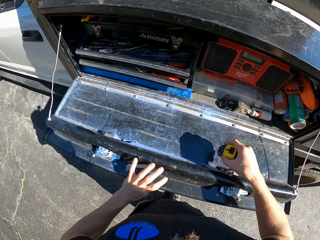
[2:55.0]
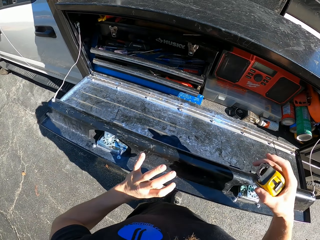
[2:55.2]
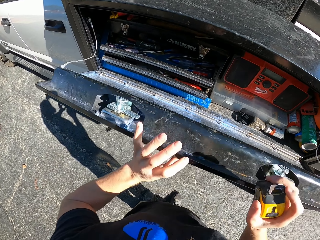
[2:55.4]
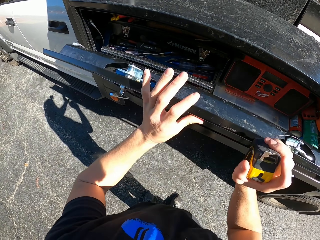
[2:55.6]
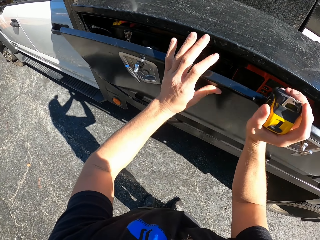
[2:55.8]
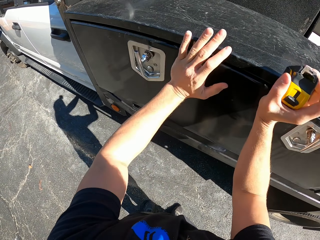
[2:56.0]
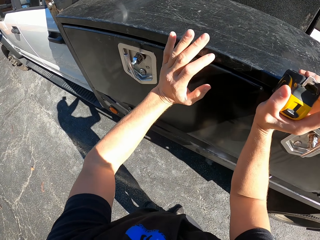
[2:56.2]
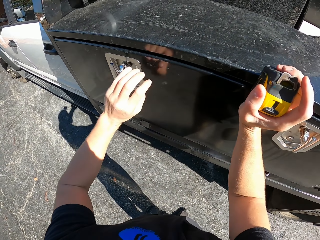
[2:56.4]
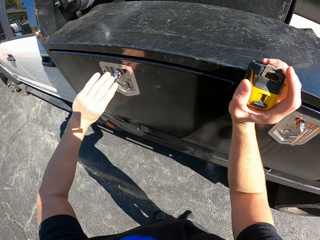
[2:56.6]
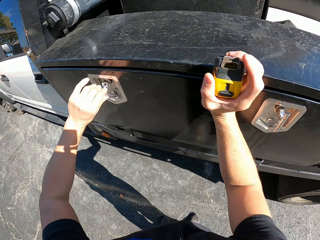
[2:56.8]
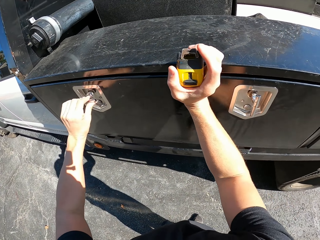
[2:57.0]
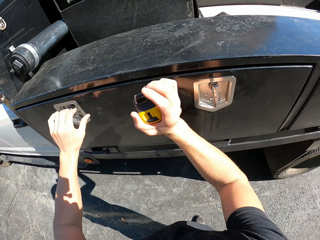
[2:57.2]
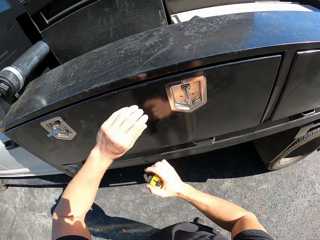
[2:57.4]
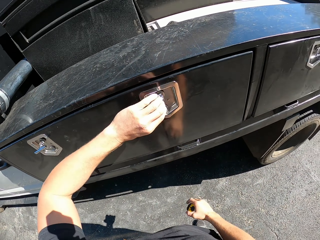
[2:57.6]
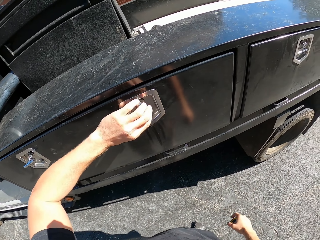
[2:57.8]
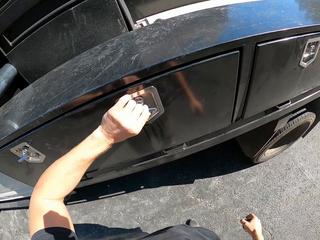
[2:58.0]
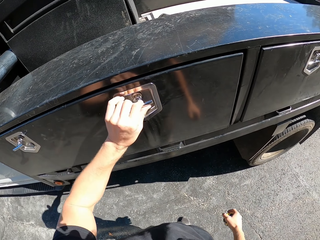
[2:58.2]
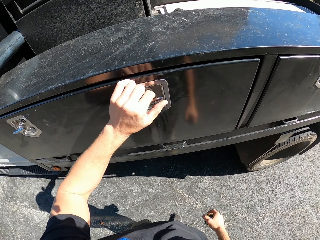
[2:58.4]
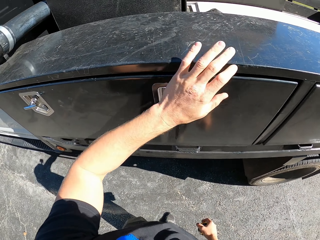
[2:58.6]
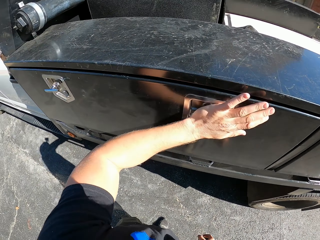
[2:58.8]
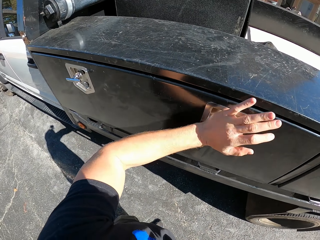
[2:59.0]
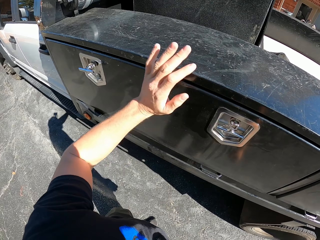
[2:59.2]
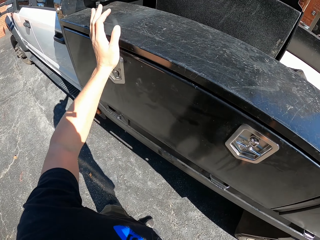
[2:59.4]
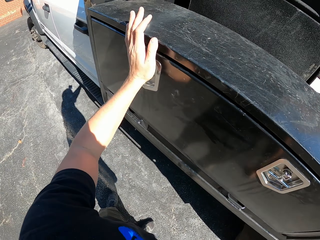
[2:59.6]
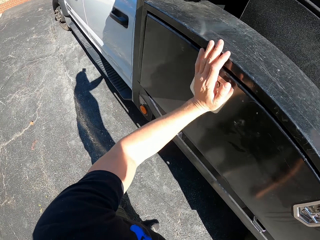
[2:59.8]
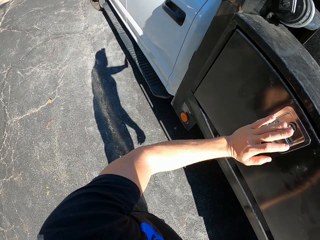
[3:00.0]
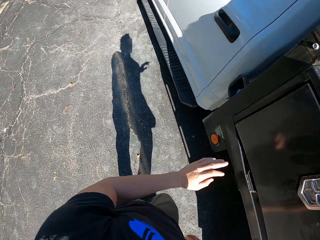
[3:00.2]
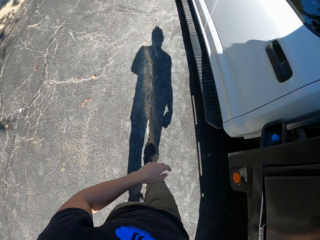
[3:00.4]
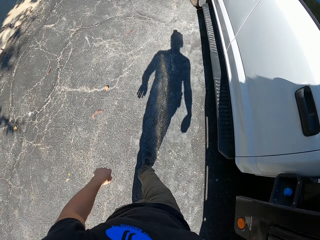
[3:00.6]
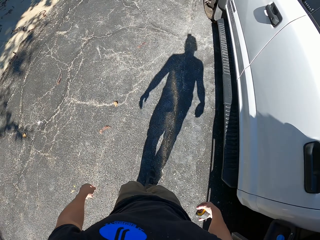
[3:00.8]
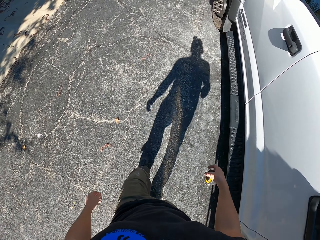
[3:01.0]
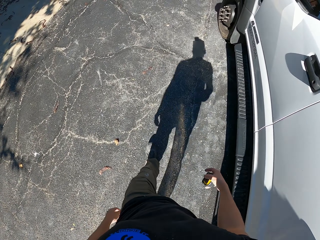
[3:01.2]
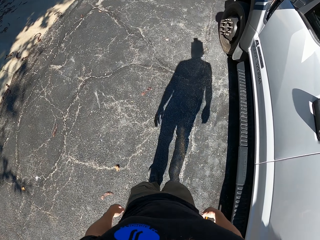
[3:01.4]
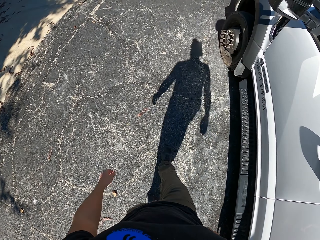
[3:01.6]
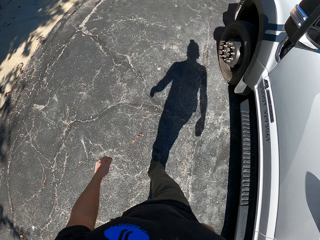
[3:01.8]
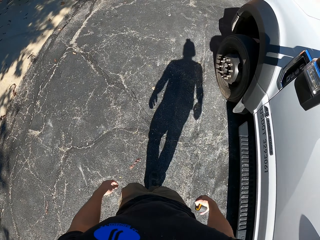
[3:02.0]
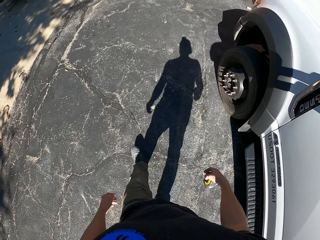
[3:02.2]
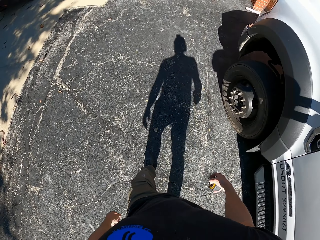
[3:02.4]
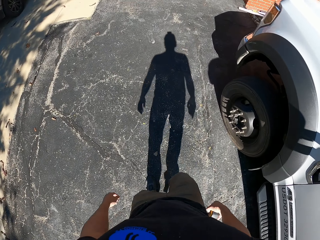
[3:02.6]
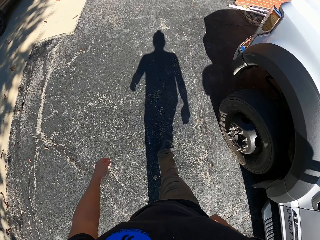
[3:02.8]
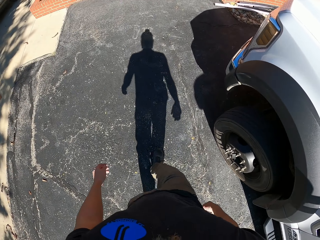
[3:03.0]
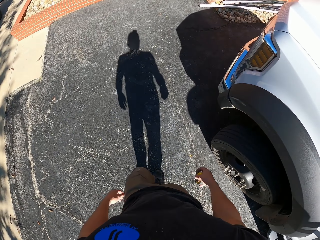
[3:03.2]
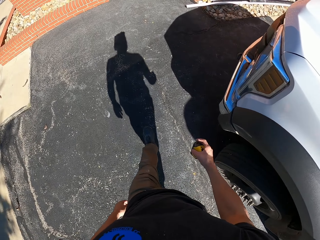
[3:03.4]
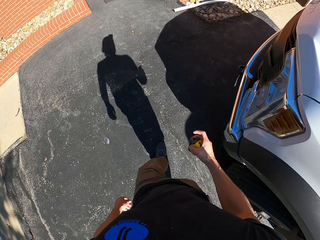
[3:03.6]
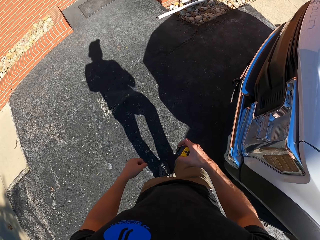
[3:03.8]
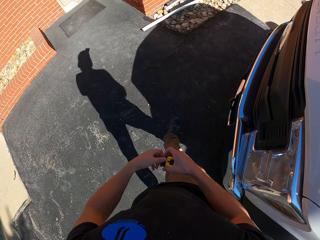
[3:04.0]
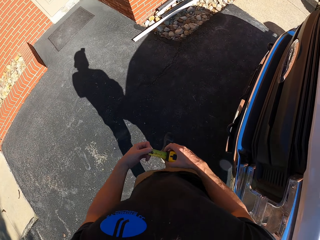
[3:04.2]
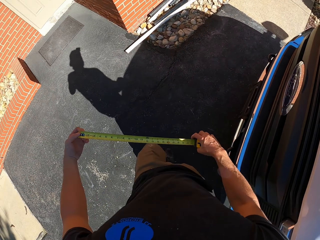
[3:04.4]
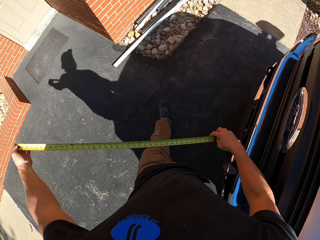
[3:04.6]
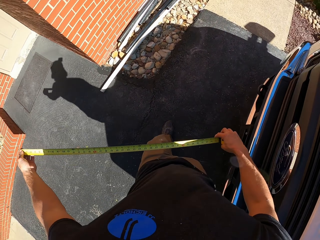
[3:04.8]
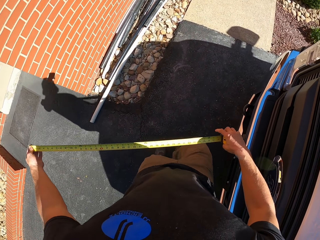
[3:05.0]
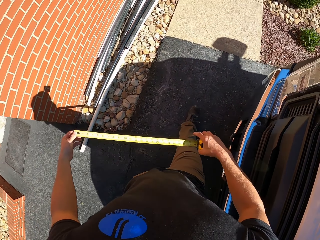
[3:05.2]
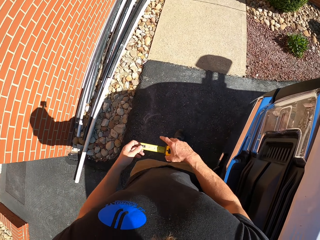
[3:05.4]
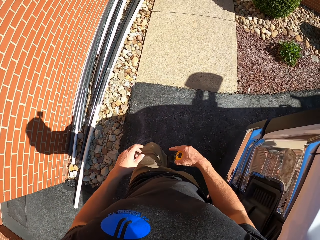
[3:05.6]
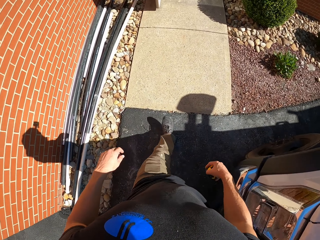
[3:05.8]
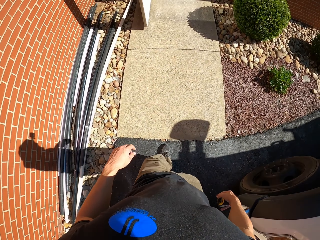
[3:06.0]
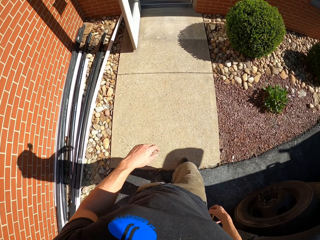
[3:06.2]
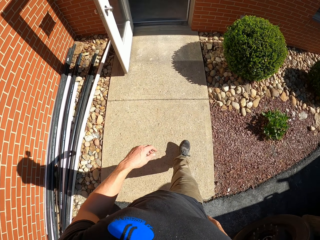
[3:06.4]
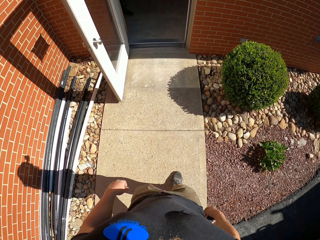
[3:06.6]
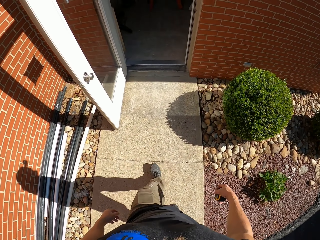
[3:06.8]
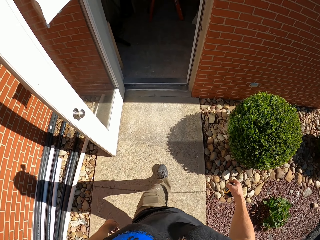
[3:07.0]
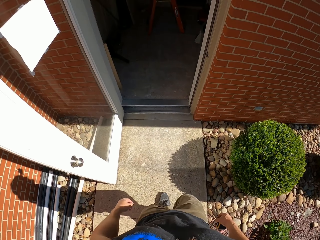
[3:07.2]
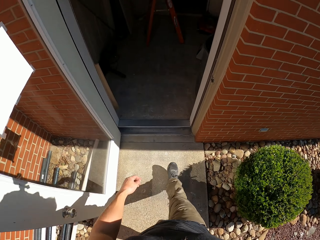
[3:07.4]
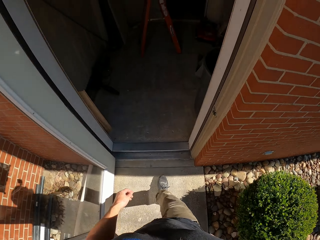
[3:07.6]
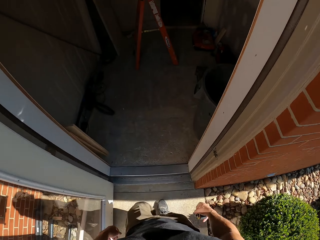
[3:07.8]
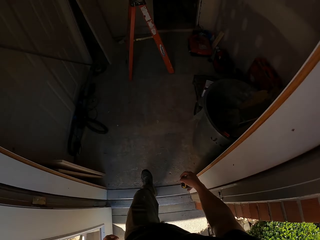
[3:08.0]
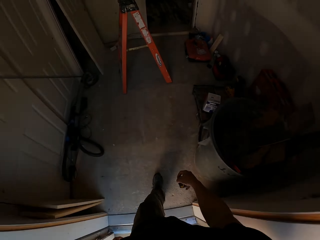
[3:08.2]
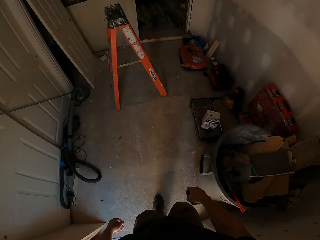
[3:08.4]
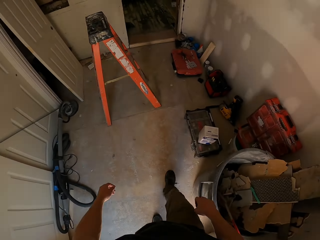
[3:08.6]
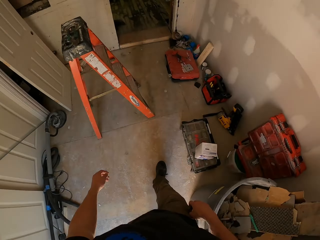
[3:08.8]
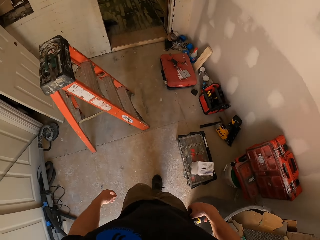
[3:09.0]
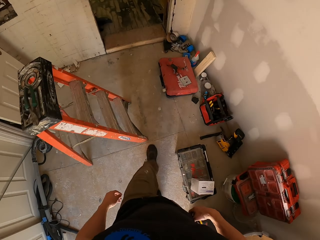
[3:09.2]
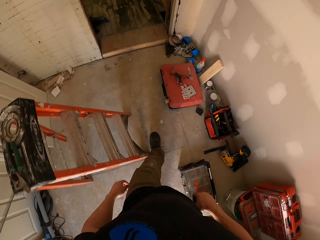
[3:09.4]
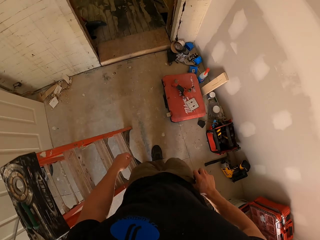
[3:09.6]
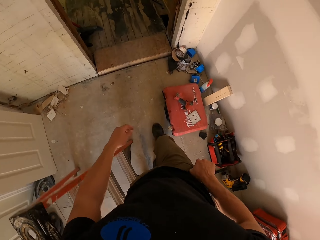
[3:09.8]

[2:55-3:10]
The camera wearer picks up the tape measure. They close the truck tool box or boot. They lock the boot. They walk along the path. They pull out the tape measure. They walk inside the room.

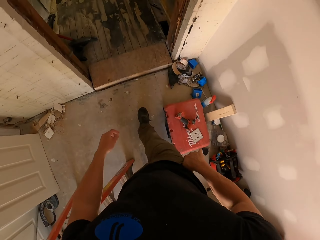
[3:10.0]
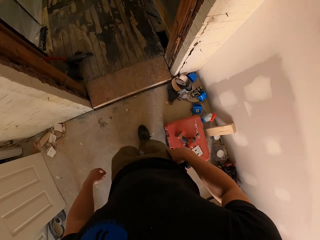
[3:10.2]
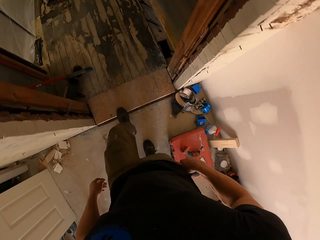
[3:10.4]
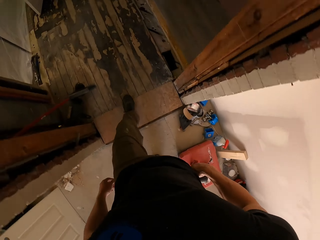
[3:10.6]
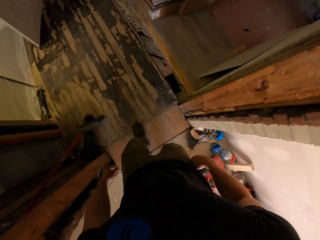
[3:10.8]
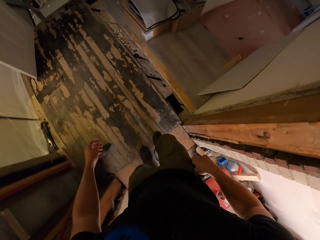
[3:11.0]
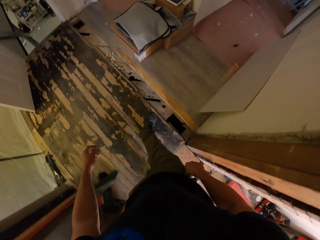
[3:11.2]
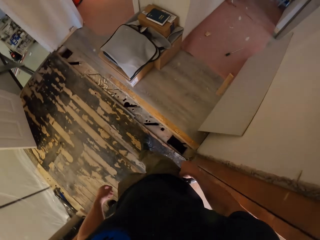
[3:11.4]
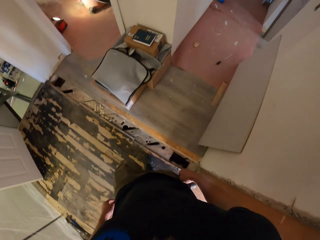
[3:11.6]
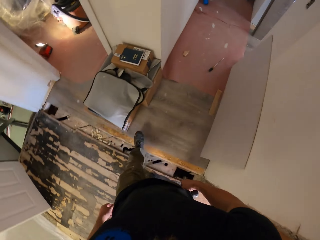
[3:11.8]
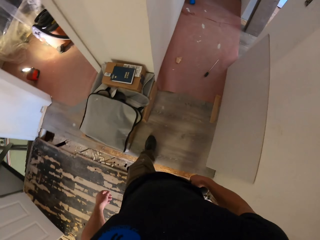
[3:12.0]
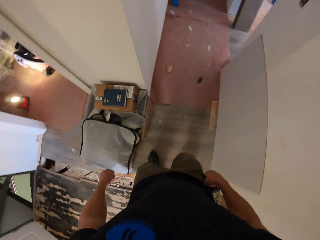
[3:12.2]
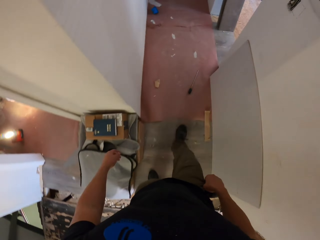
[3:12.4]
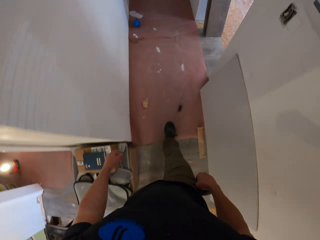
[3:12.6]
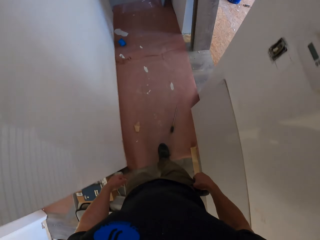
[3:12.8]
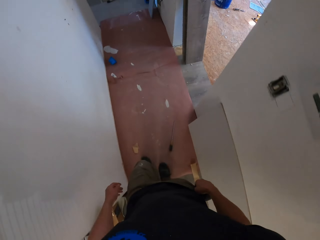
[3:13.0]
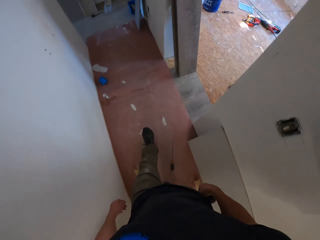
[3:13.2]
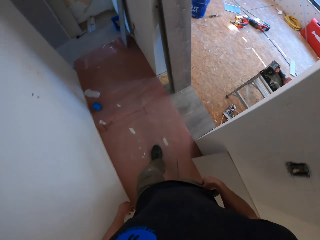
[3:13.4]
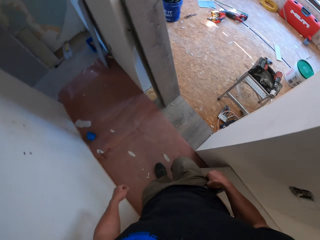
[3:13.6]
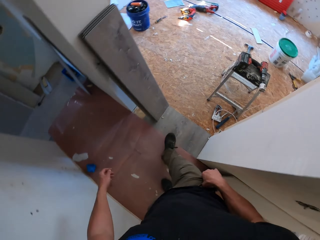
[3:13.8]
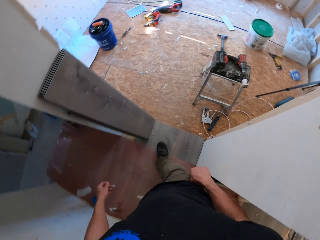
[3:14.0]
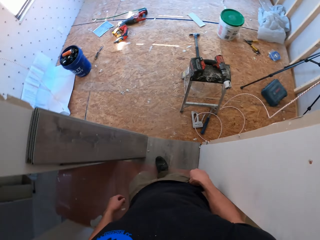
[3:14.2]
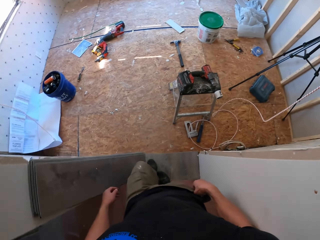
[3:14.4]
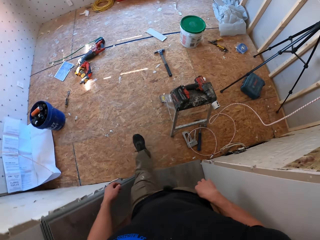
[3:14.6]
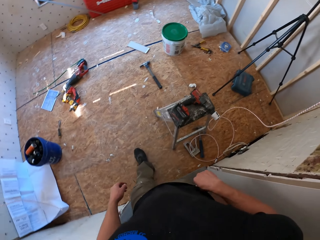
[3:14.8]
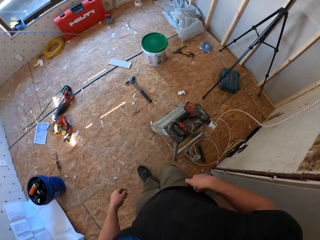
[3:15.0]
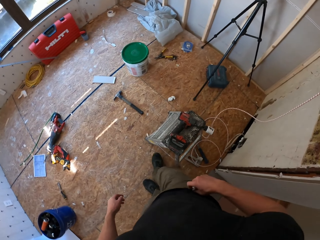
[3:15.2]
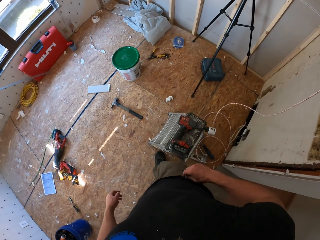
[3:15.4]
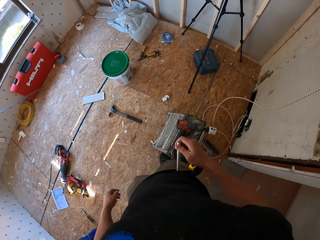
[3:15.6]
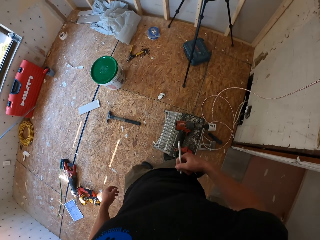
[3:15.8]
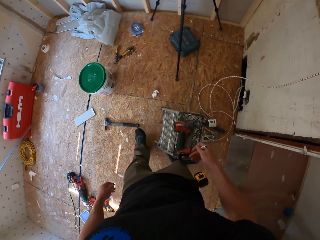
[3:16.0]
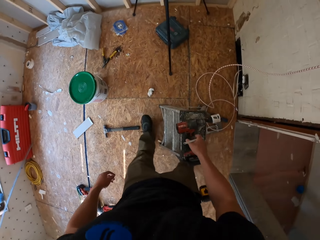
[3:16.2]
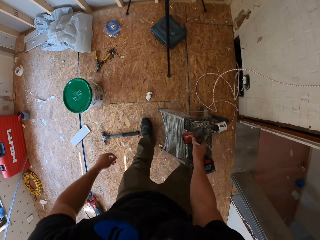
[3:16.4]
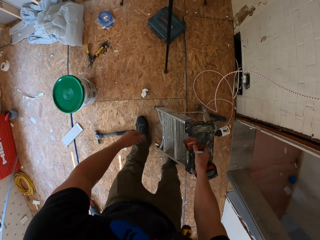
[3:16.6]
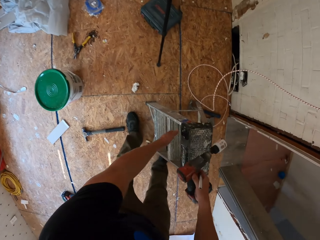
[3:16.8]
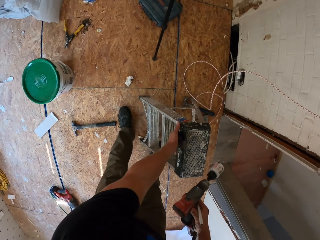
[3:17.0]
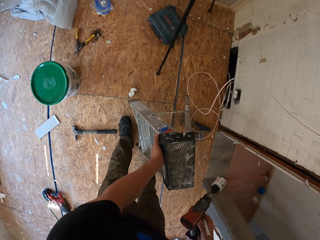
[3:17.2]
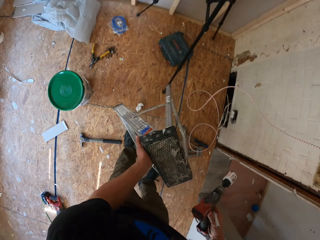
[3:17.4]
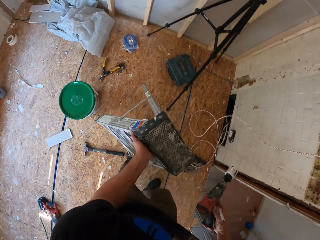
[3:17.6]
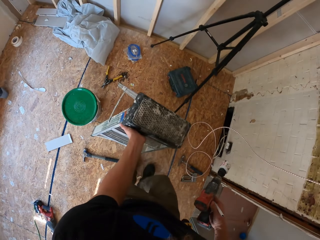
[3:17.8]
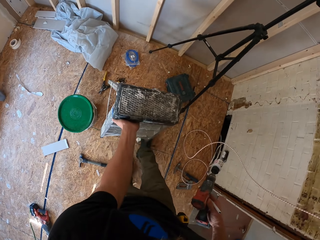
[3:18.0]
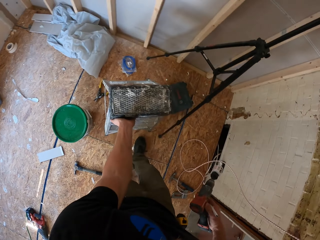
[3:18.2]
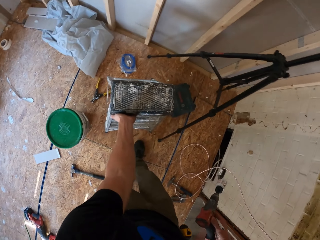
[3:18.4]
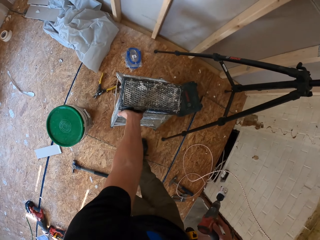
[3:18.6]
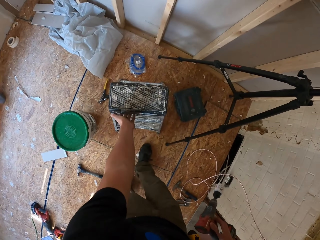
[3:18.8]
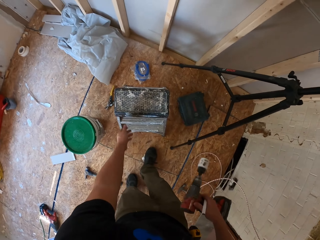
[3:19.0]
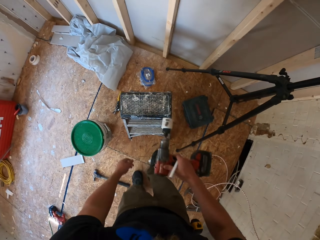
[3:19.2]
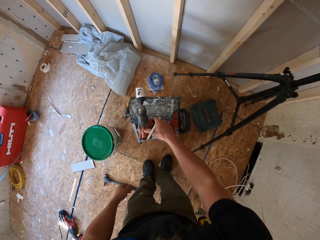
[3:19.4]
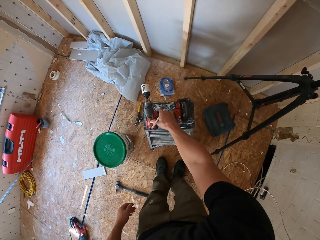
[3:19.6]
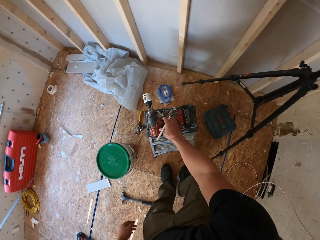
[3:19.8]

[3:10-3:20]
The camera wearer pulls a metal from the pocket. They pick up the drill machine. They pick up a stool. They move a ladder. They put the stool down.
